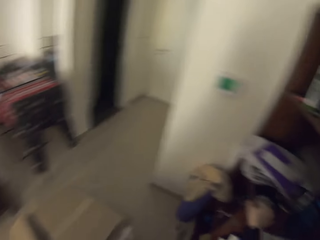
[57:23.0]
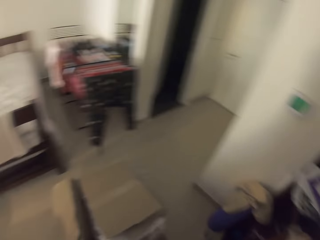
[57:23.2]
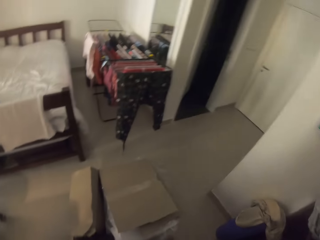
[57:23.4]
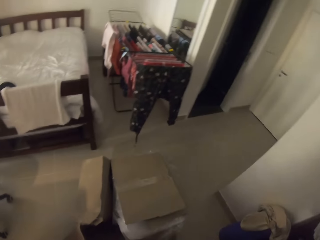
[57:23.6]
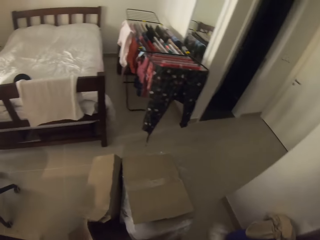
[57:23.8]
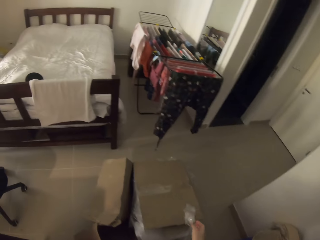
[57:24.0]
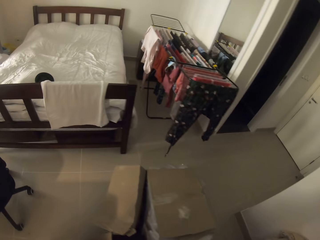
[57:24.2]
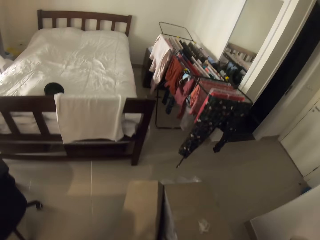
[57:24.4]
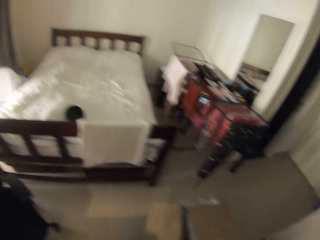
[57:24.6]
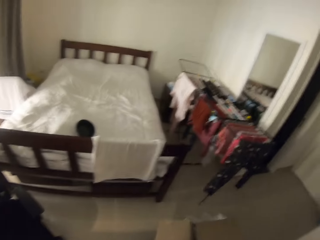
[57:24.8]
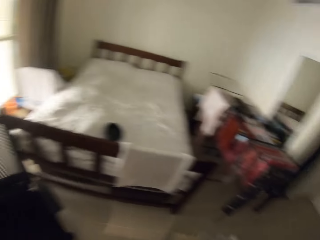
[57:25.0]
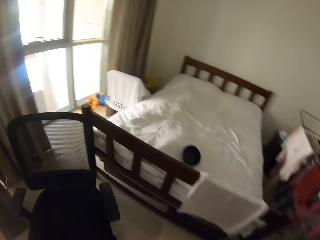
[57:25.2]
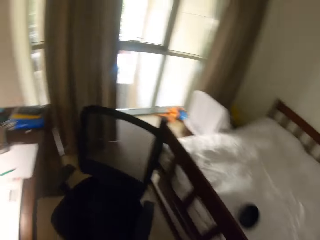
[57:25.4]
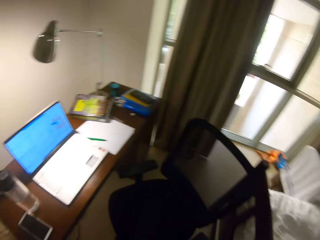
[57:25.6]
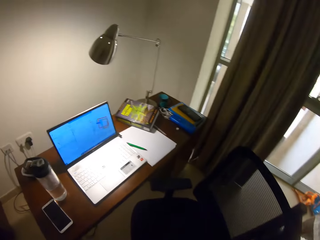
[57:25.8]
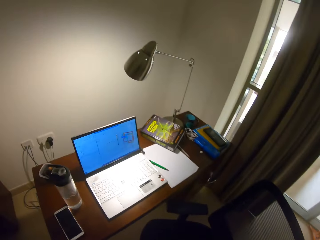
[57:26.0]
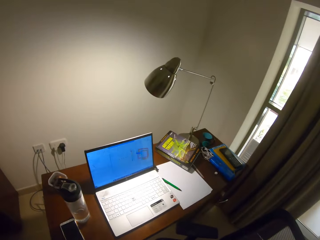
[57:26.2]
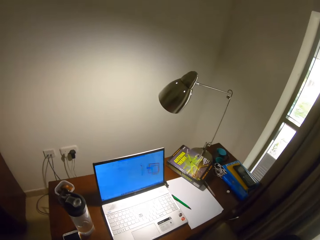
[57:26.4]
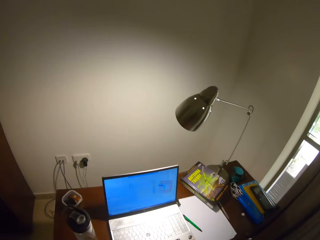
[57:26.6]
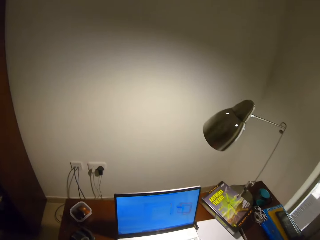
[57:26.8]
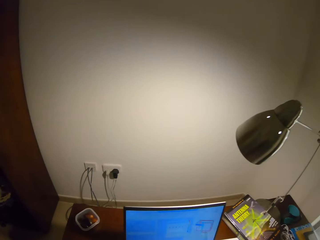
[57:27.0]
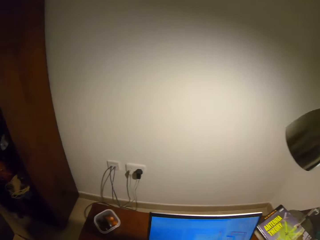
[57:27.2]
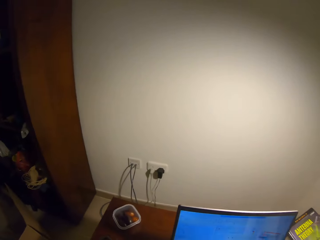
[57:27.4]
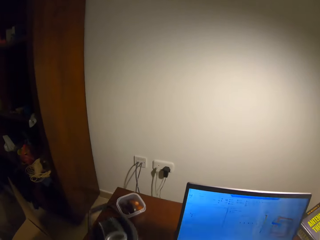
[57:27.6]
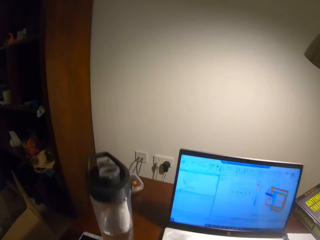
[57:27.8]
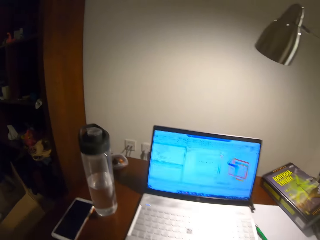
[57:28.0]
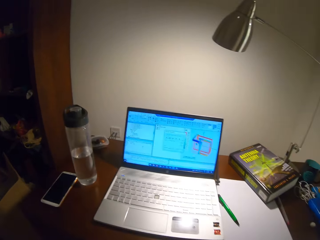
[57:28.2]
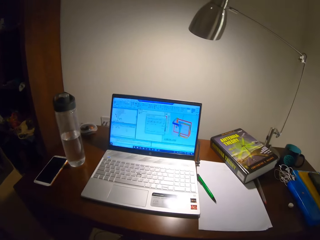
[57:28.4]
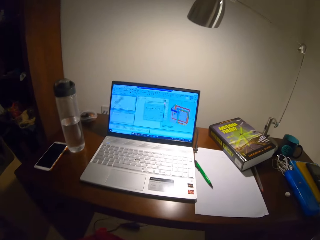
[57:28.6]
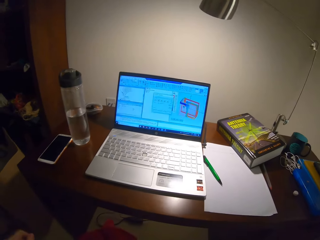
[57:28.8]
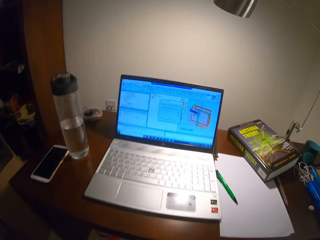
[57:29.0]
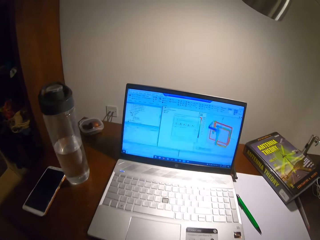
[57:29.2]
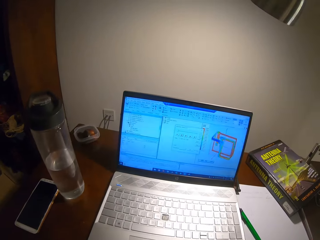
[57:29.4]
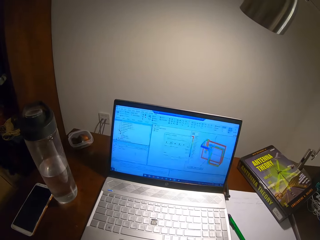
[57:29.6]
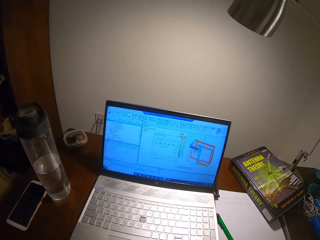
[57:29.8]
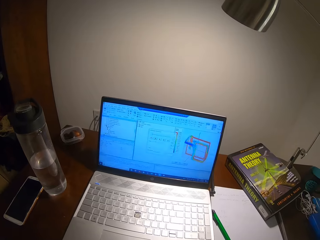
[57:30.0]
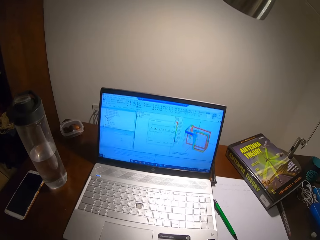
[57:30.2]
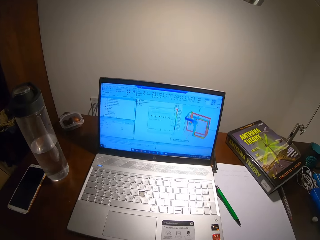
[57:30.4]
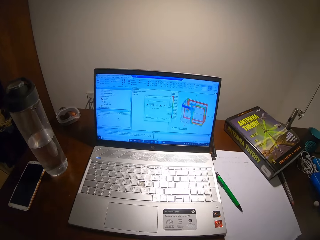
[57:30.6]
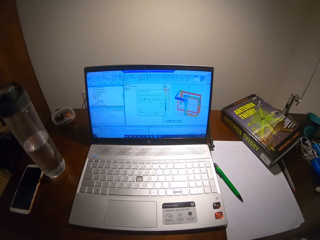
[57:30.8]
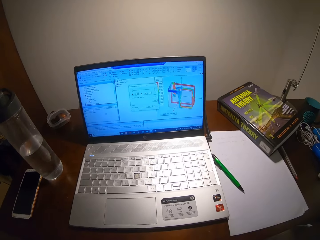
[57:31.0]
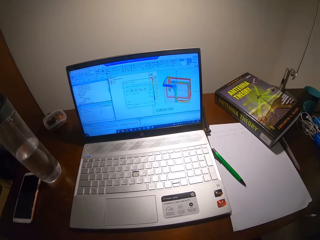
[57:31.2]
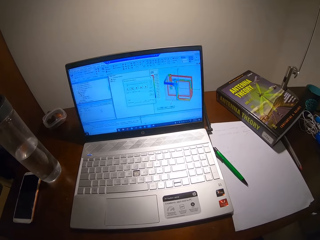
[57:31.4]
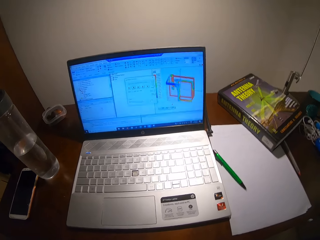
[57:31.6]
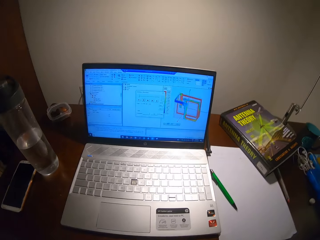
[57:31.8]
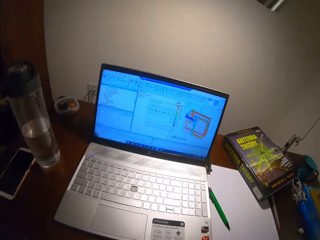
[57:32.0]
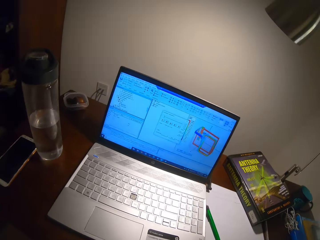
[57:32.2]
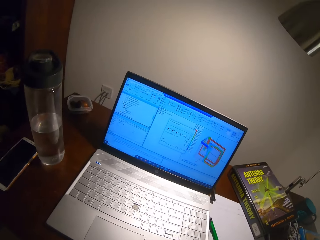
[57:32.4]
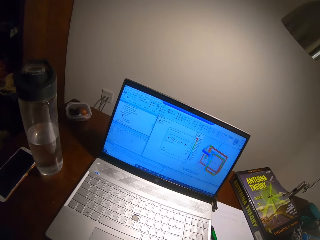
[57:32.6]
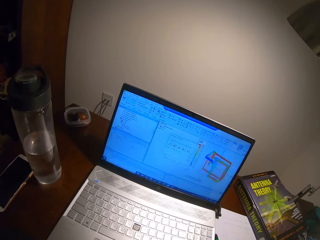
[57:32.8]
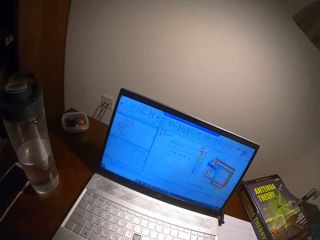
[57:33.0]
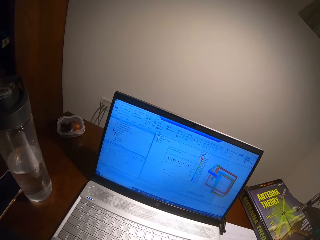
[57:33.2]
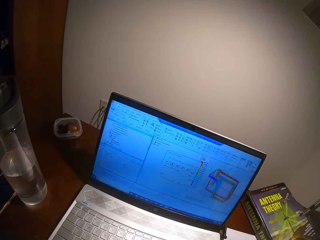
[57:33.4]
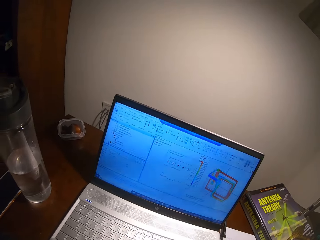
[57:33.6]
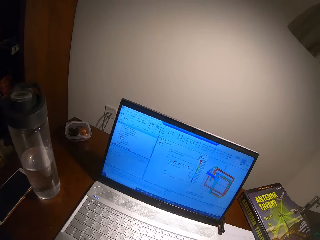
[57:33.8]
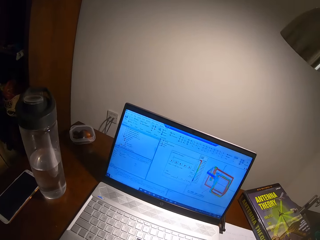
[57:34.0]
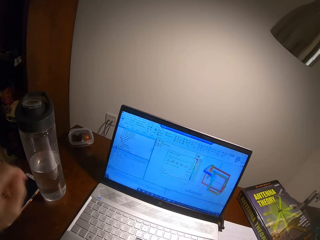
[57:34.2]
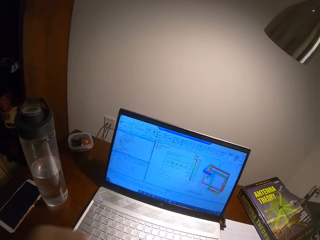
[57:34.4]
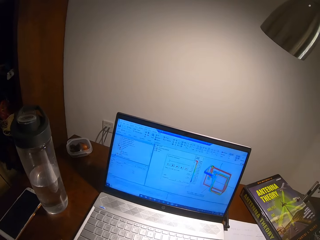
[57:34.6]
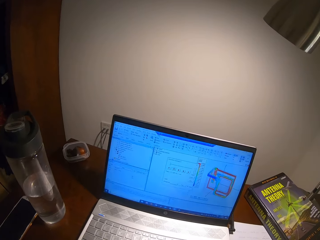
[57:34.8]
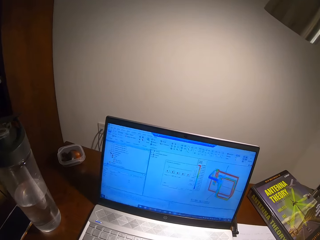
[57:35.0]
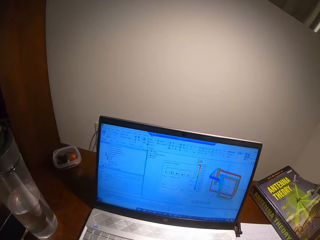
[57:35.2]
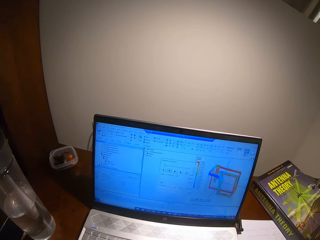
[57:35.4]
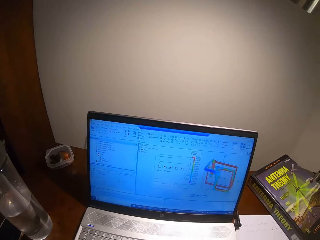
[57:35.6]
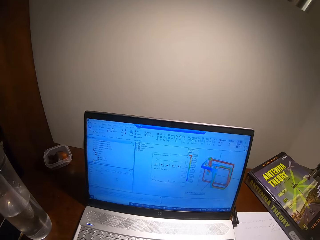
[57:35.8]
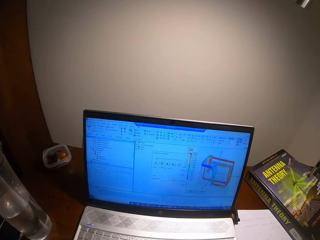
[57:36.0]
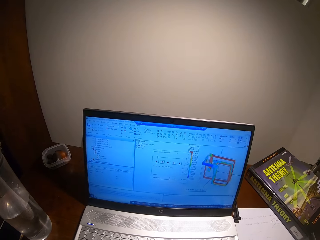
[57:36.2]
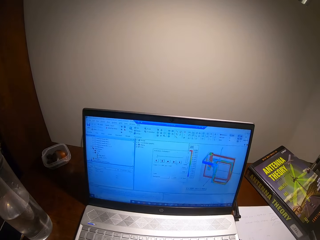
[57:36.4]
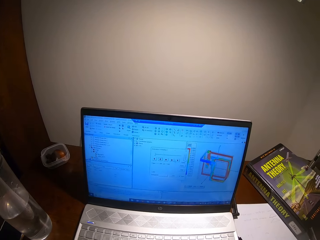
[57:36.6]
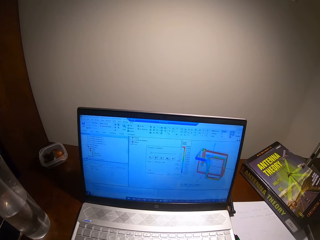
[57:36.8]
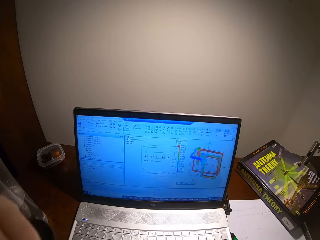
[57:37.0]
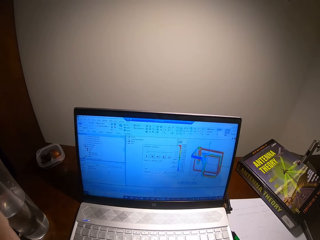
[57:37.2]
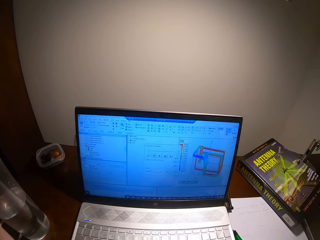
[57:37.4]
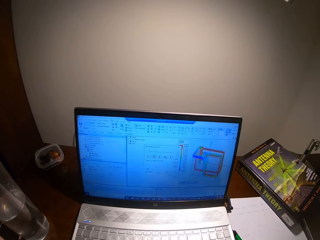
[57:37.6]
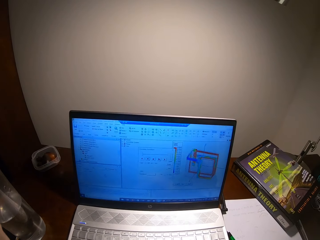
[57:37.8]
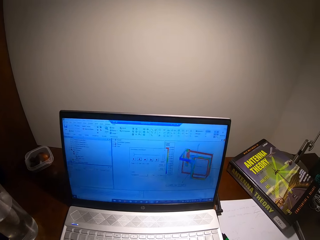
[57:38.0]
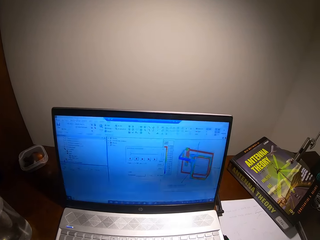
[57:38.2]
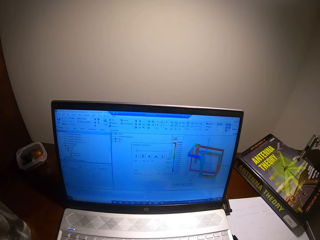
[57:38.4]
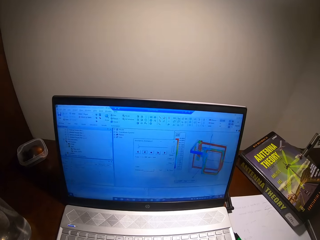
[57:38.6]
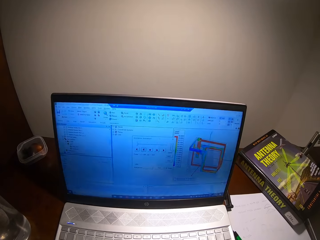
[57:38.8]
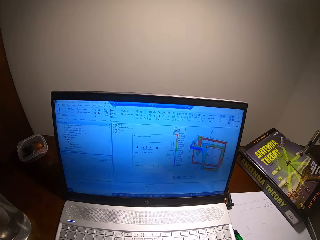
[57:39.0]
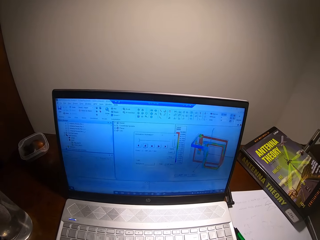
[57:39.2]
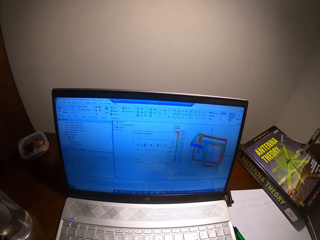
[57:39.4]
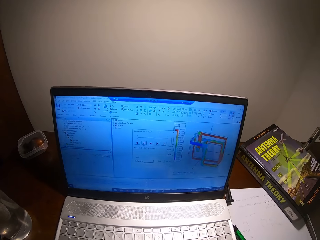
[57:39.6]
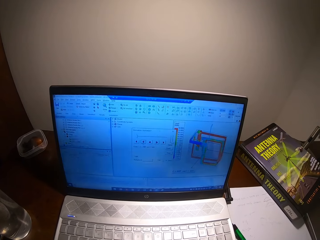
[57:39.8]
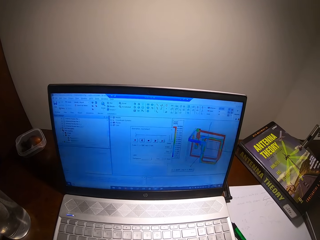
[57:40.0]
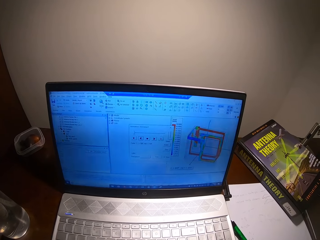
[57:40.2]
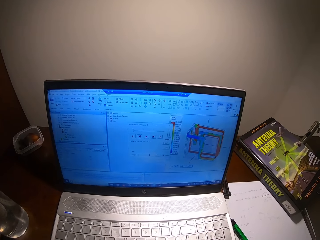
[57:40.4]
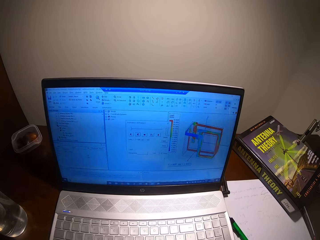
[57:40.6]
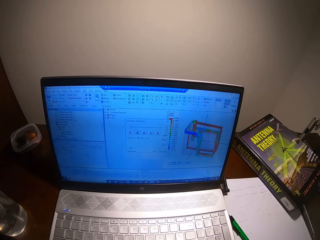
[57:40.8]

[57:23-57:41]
The camera wearer picks a nylon or paper in the drawer. They throw the paper on the box. They turn around. They sit on the chair. They look at the laptop screen.
